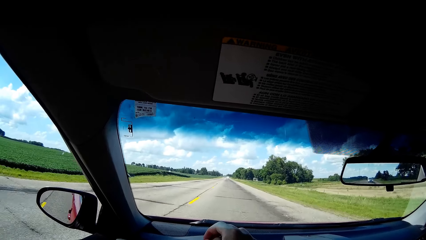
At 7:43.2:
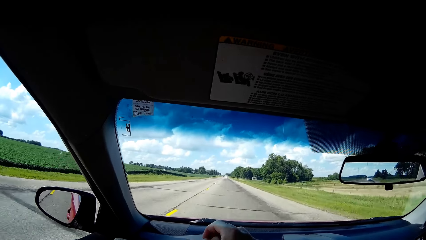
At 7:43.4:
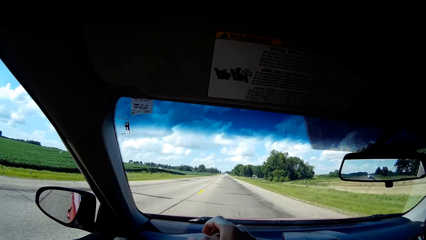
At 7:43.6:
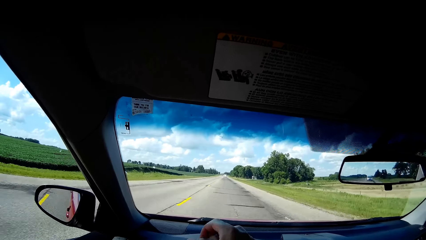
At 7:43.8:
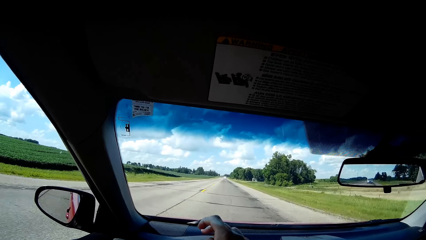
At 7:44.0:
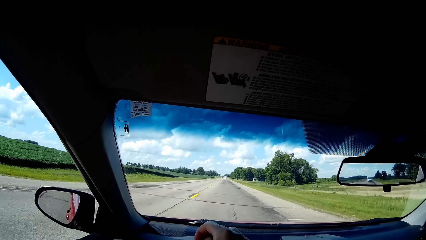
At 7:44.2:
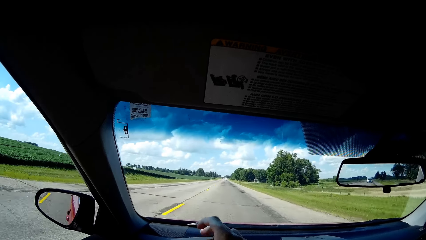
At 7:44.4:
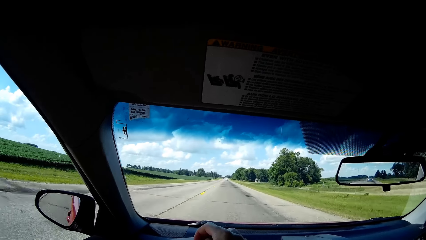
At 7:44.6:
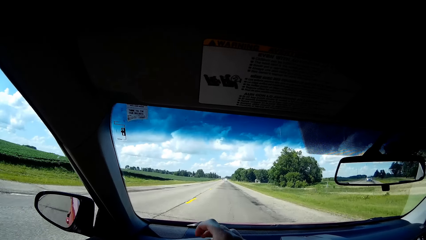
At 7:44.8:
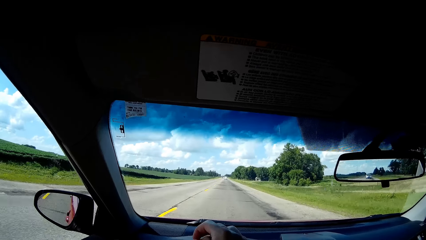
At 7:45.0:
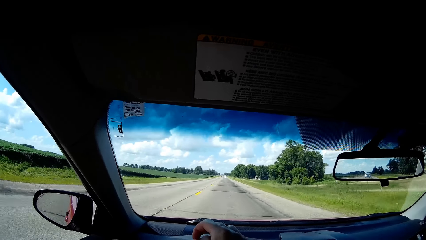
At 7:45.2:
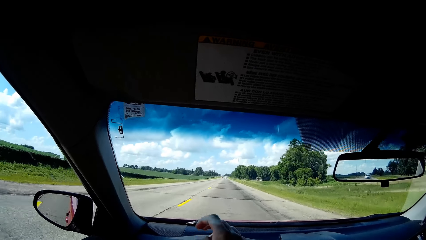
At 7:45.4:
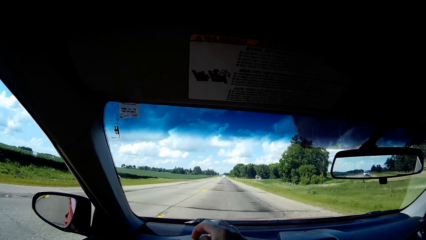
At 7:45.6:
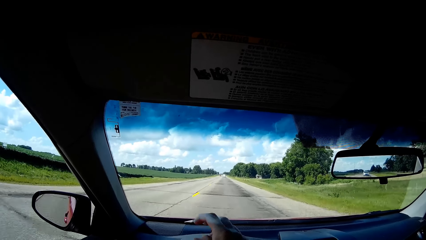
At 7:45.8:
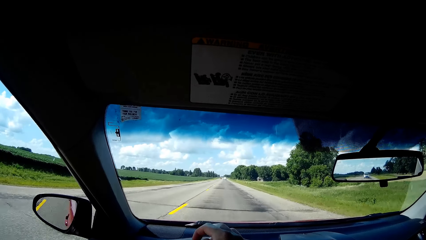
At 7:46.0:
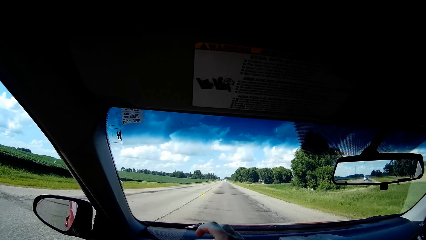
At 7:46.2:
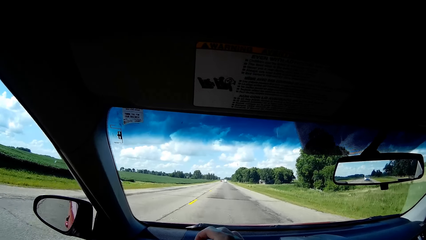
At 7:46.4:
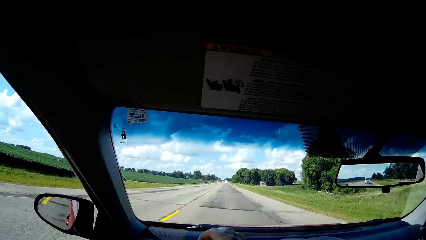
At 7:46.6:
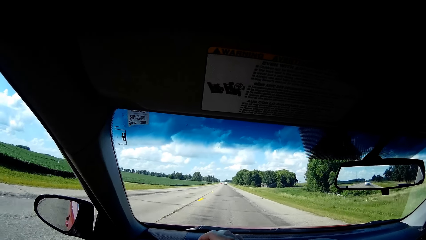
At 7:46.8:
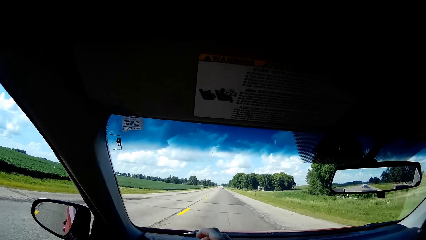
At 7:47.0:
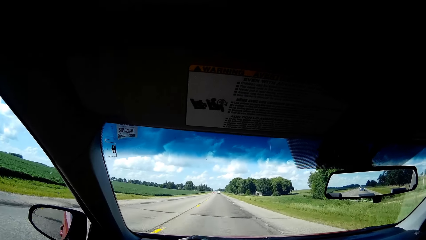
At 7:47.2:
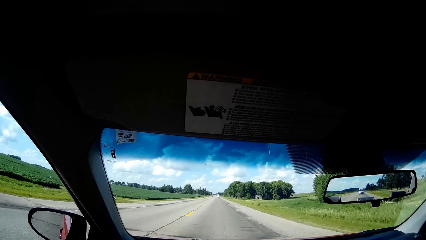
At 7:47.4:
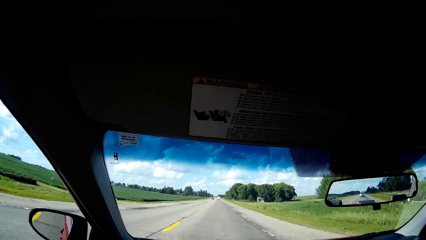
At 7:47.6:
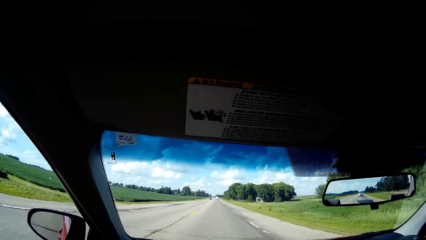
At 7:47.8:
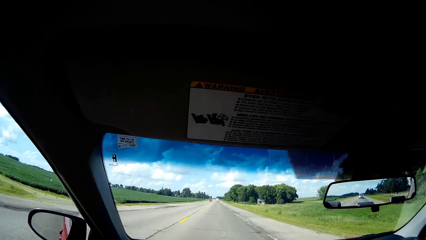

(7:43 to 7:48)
The camera wearer taps his fingers on the steering wheel.

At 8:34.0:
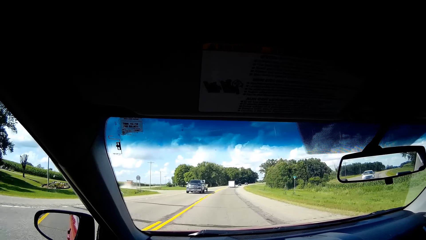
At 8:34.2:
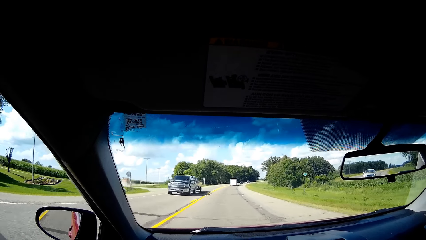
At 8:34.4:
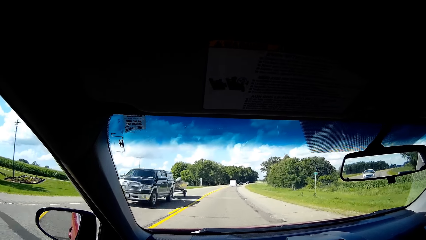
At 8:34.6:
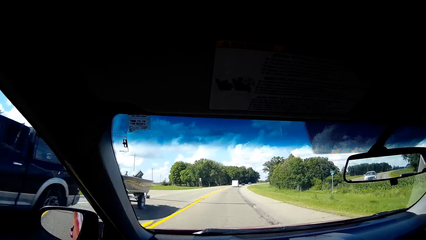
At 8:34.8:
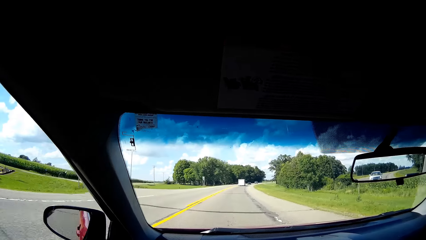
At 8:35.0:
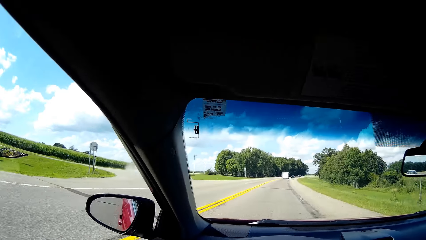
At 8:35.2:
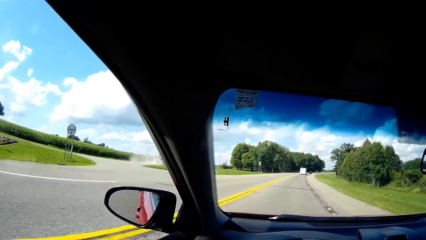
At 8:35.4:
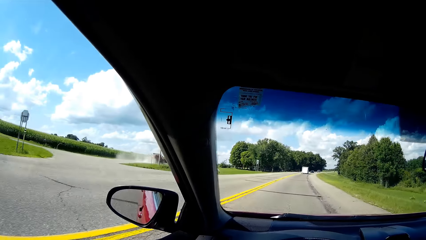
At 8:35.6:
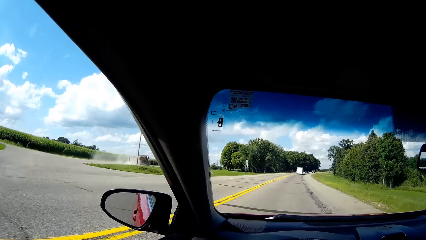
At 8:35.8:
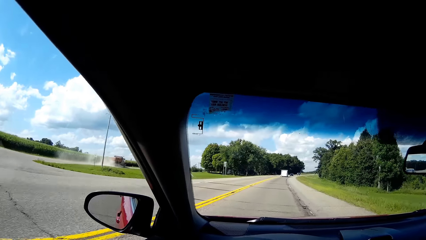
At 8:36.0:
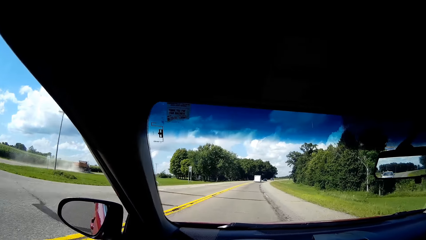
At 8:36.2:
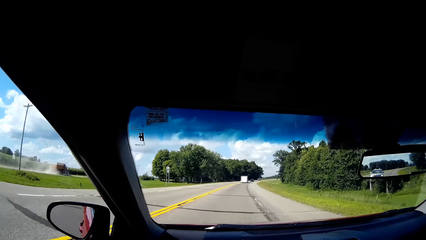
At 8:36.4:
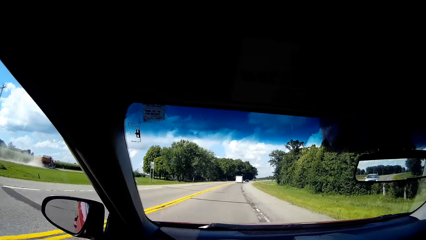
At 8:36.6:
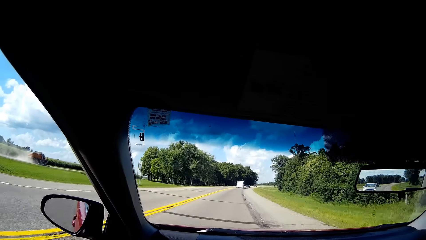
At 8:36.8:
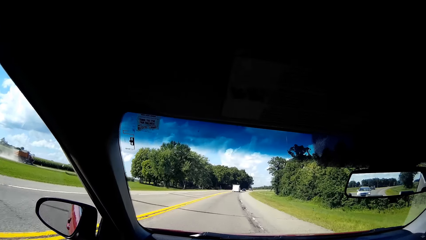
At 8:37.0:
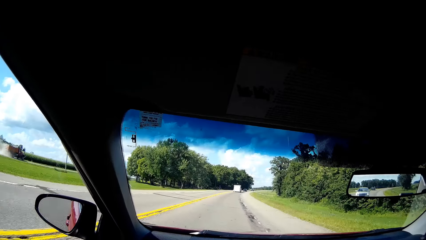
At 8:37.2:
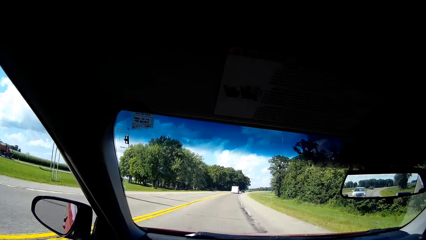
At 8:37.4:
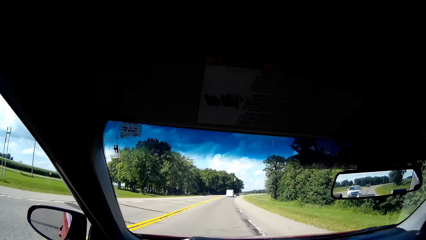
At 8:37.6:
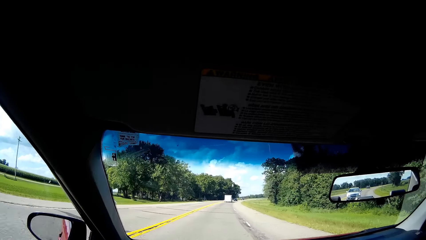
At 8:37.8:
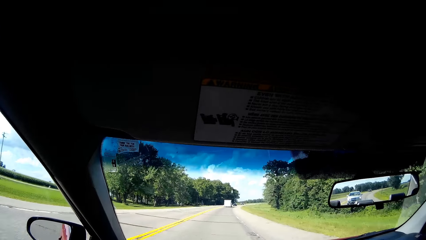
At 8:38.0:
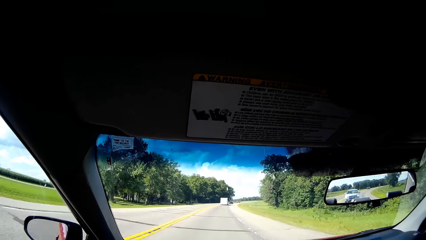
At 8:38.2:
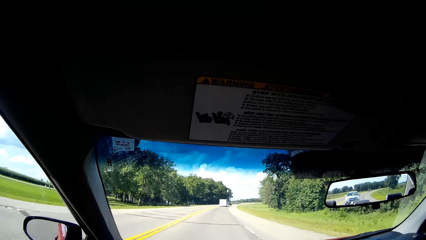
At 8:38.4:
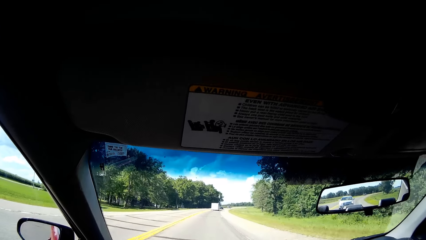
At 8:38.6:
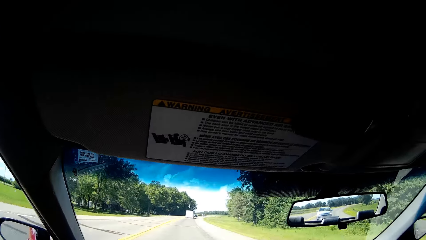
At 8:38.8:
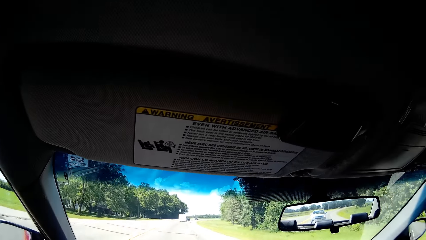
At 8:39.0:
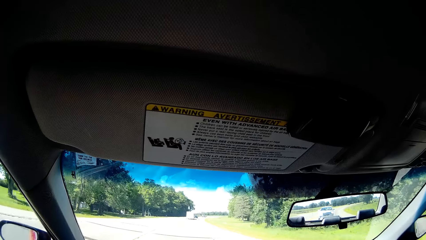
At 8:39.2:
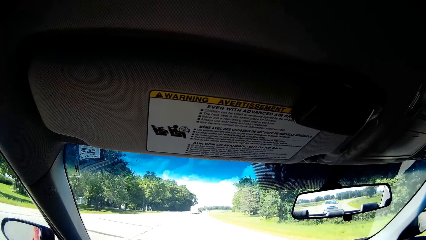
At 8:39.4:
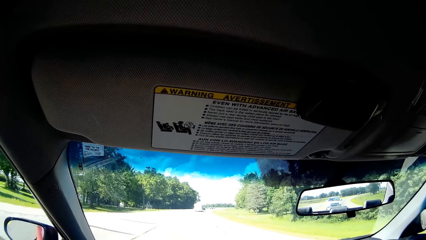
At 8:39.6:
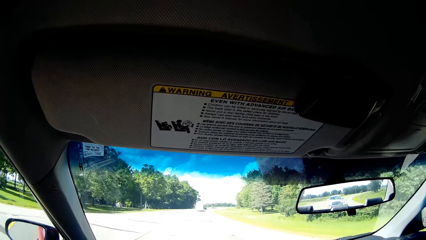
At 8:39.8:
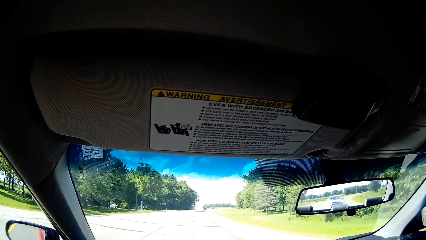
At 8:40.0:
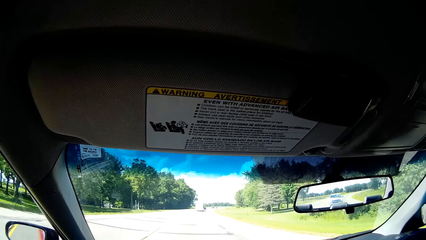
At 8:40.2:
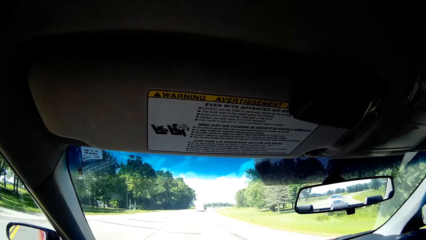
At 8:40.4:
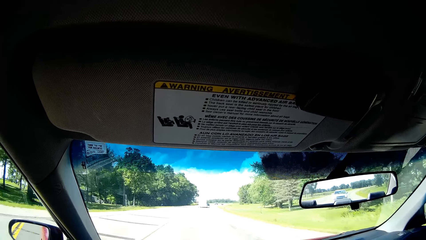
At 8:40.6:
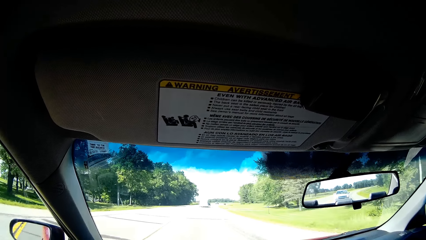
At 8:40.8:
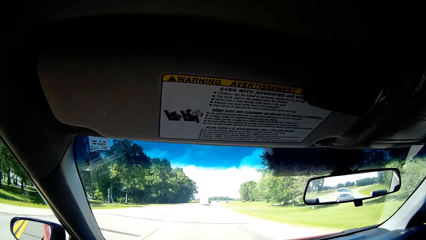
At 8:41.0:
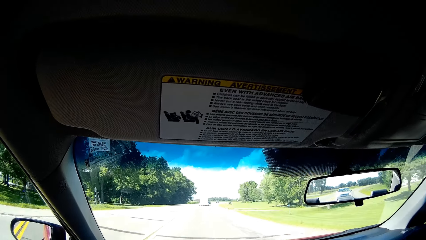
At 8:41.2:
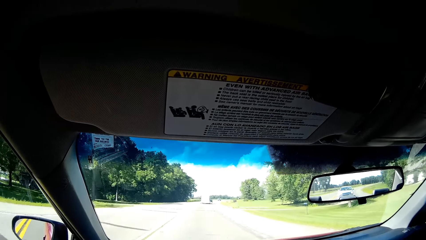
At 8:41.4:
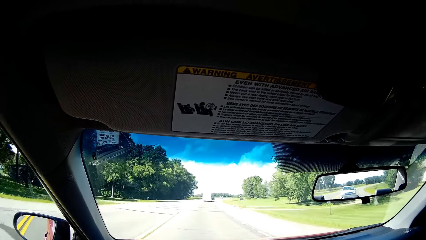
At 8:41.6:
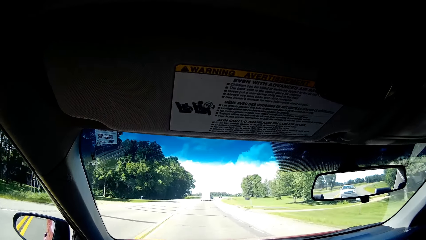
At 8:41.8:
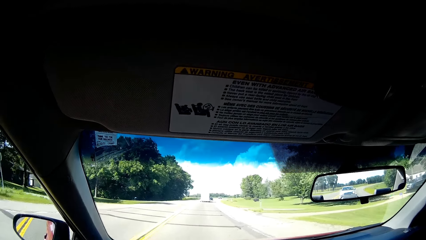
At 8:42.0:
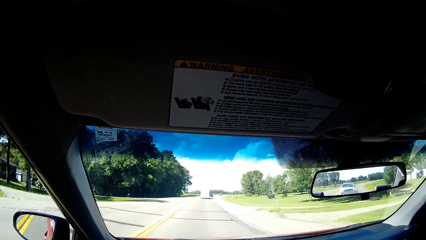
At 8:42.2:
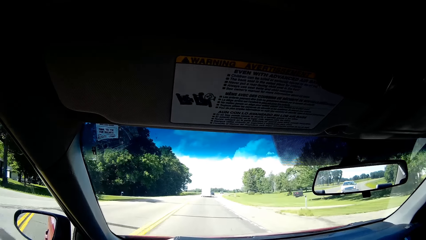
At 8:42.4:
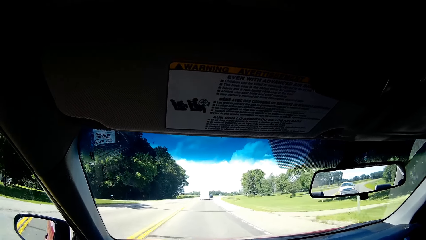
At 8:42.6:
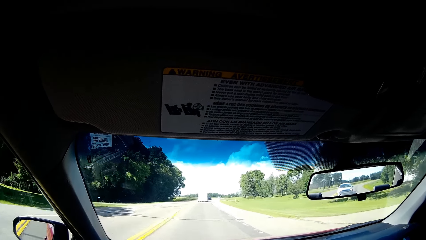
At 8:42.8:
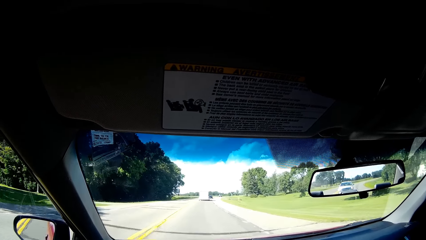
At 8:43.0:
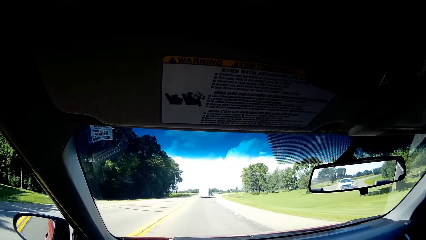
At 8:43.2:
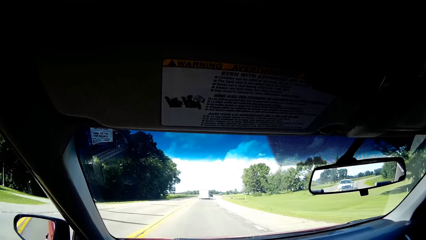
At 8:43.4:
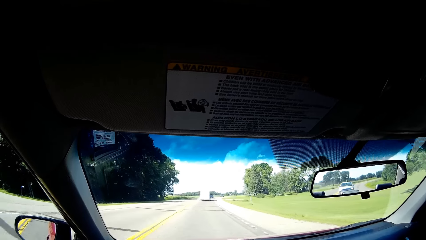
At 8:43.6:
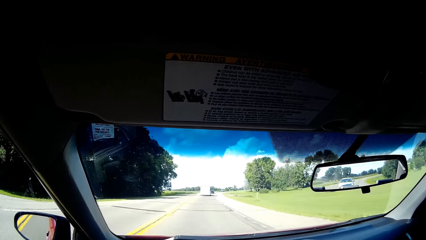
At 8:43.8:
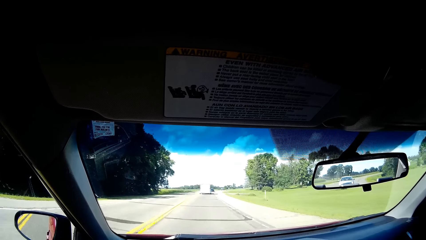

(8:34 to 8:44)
The camera wearer looks around the environment. They focus on the road.
